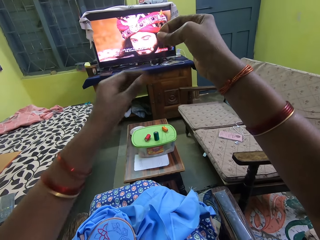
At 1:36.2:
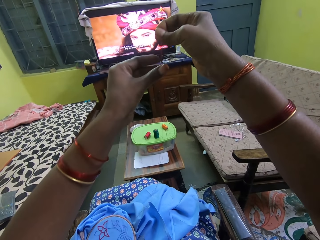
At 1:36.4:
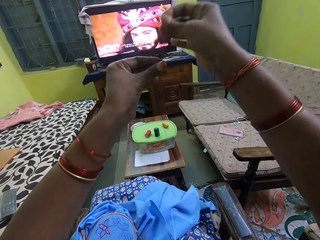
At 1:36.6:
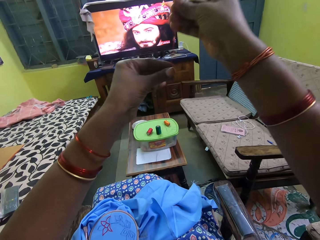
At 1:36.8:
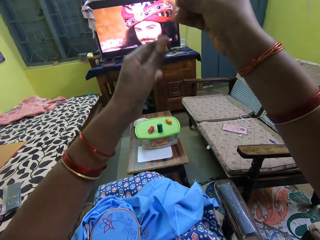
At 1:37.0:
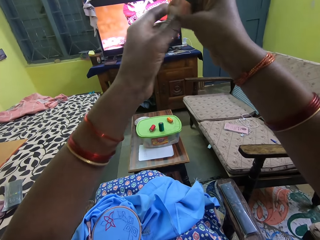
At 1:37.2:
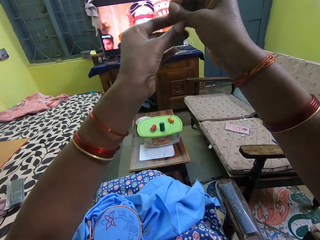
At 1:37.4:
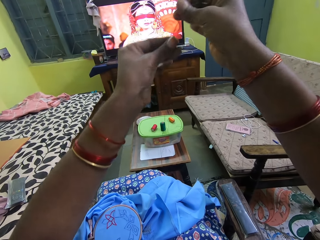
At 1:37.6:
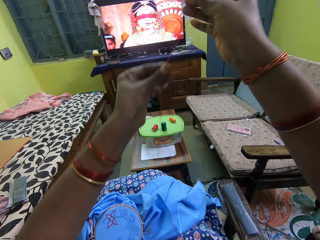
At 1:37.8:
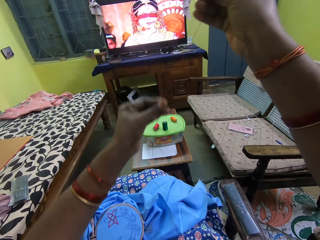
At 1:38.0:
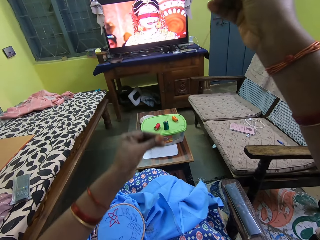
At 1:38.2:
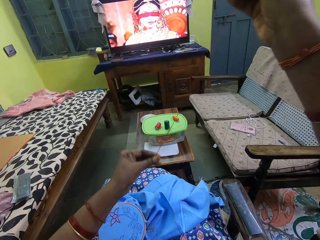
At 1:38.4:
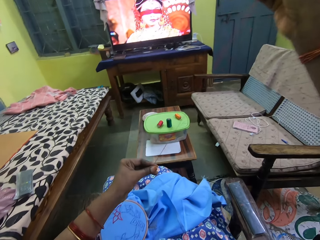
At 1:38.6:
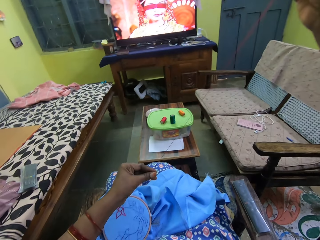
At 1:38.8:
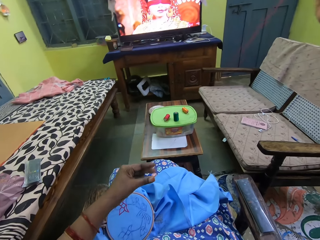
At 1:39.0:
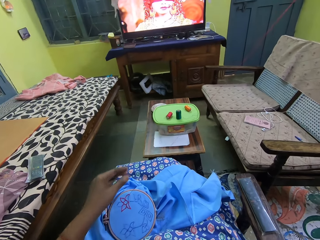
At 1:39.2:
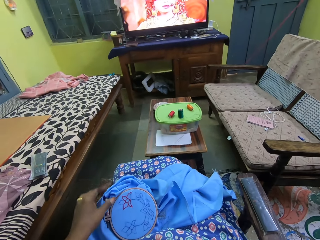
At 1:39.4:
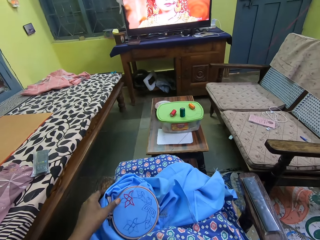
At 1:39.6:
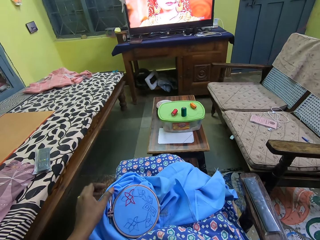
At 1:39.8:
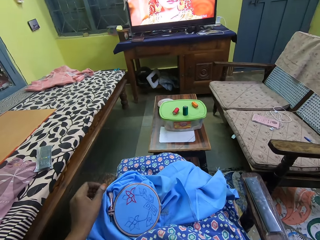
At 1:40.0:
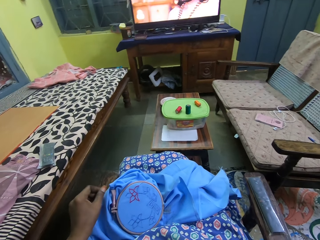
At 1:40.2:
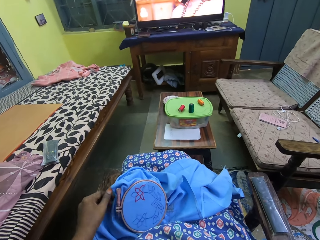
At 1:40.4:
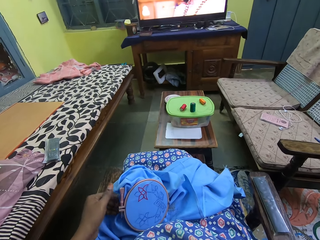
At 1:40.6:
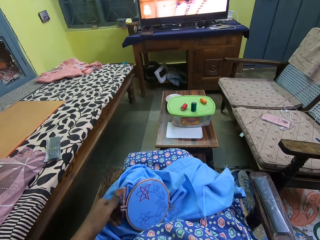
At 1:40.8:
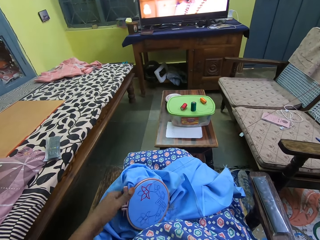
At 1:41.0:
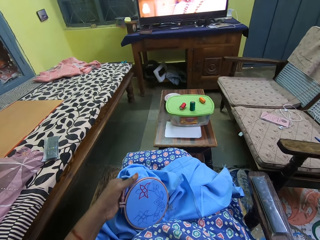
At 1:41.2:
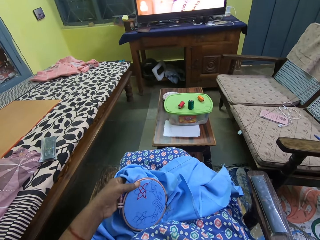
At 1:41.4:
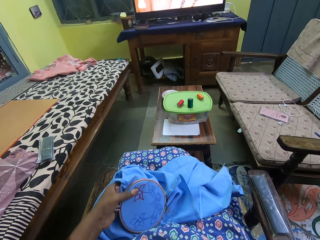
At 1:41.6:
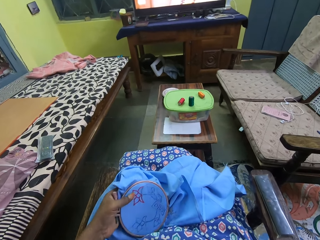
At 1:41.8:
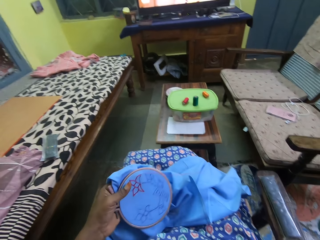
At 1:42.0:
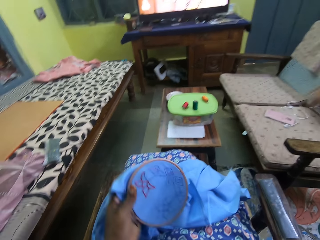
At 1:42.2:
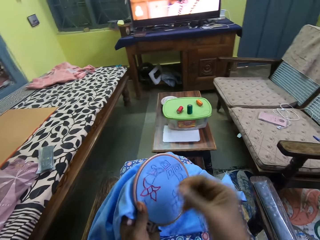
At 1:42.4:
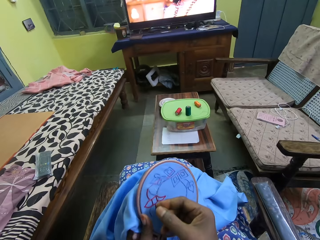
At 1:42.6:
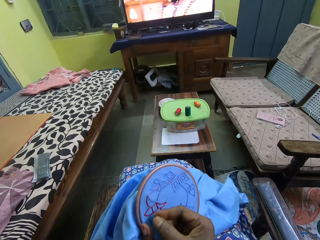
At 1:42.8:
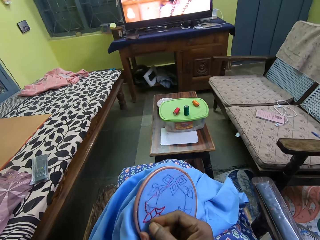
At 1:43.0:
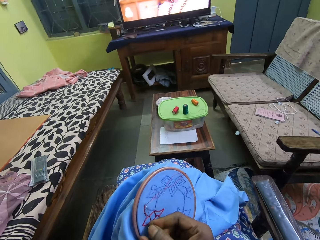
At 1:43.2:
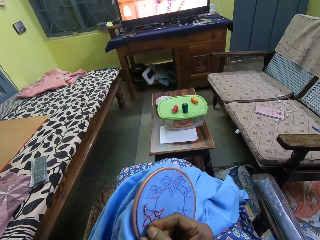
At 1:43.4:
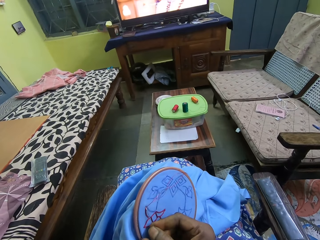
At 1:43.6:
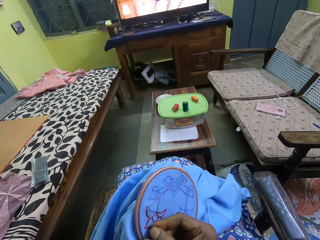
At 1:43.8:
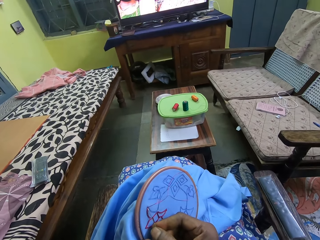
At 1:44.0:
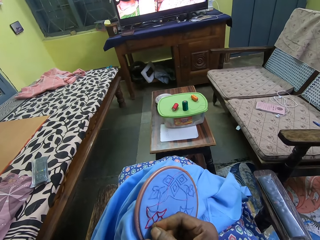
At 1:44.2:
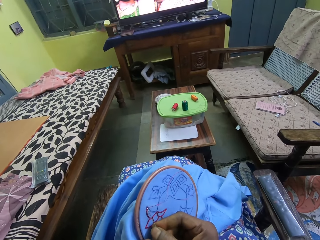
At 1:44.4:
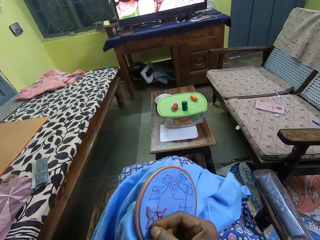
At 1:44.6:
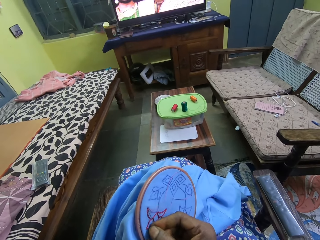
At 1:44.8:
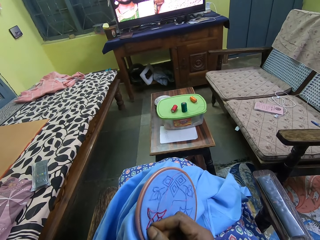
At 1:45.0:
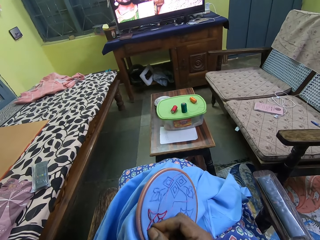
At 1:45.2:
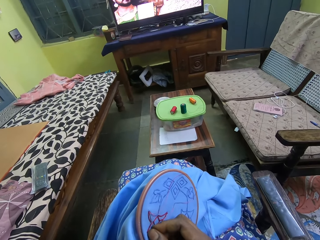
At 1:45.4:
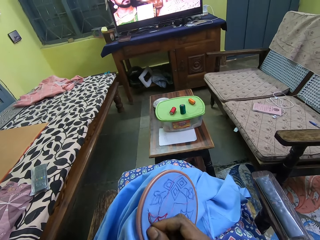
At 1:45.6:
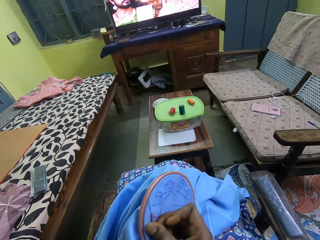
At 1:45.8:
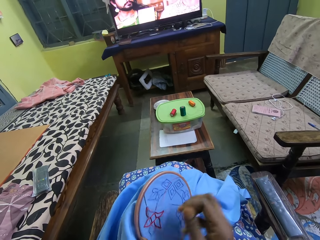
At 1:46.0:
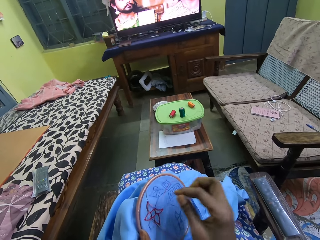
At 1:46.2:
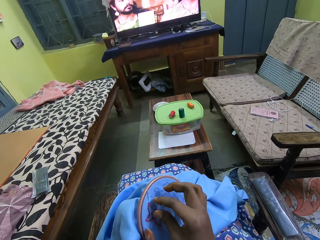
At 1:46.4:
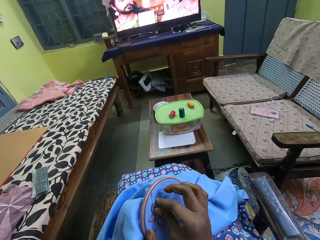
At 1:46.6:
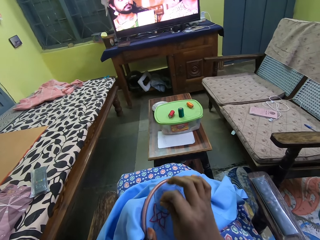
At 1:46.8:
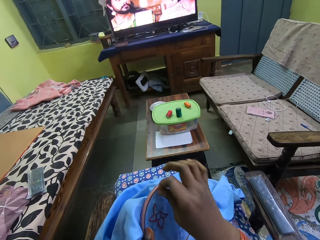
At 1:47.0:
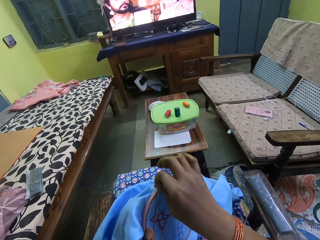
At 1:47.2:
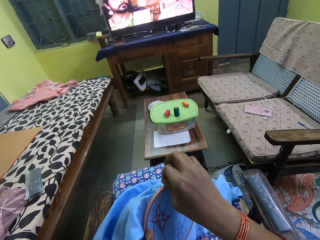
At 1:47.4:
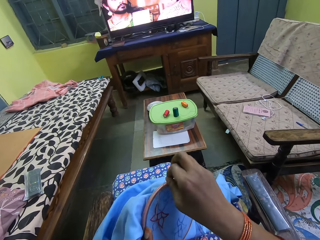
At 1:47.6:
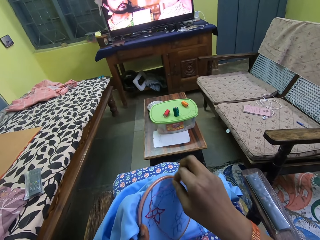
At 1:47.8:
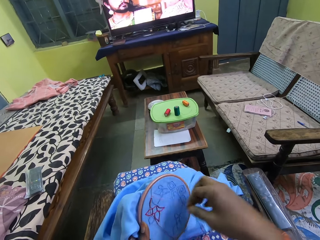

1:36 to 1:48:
The camera wearer holds the thread with her left hand. She pulls the thread with her left hand. She picks the fabric from her lap with her left hand. She embroiders the fabric with the needle and thread in her right hand.

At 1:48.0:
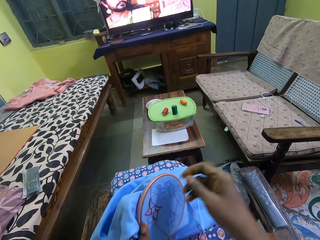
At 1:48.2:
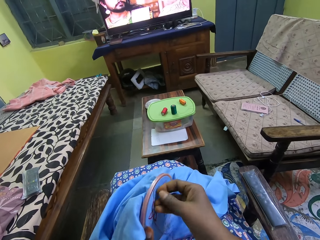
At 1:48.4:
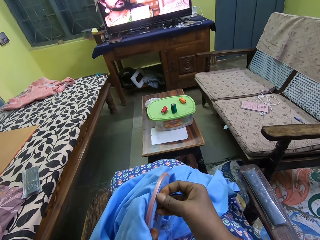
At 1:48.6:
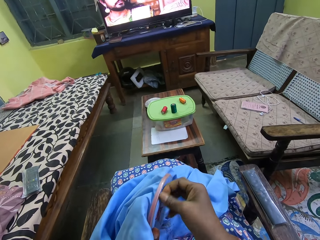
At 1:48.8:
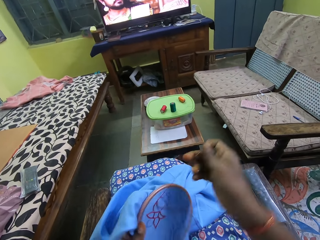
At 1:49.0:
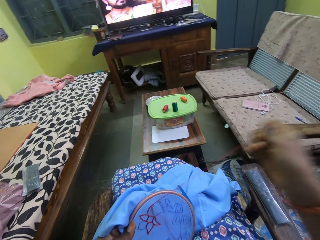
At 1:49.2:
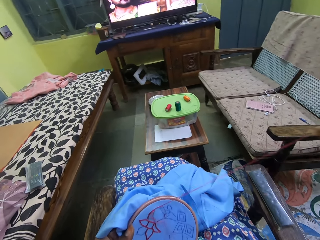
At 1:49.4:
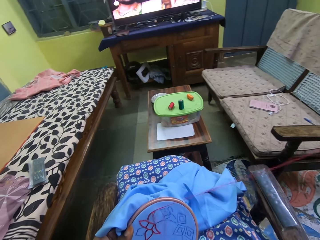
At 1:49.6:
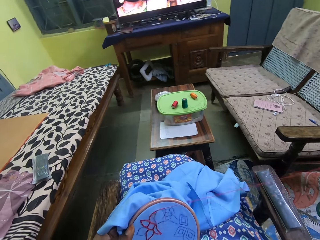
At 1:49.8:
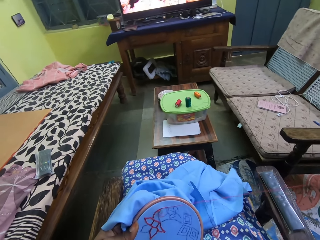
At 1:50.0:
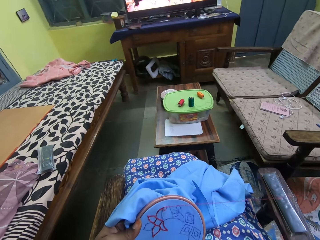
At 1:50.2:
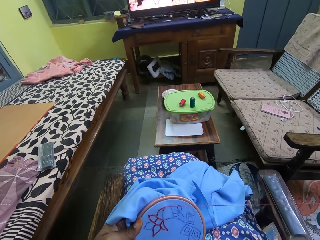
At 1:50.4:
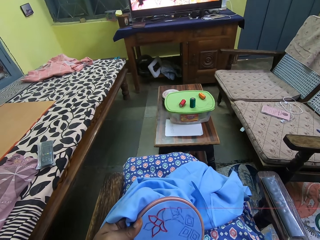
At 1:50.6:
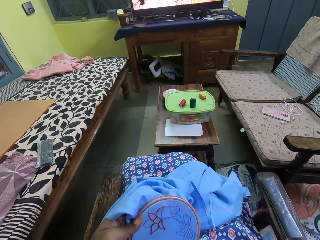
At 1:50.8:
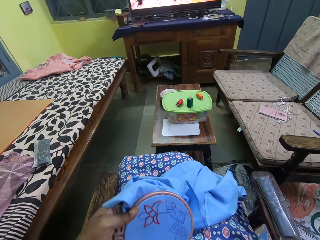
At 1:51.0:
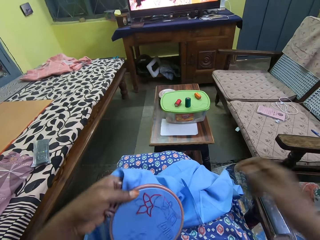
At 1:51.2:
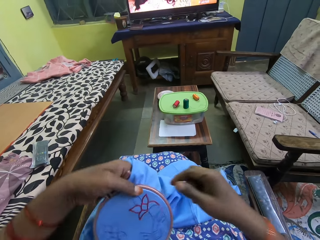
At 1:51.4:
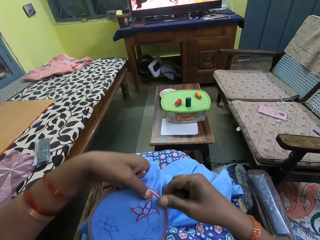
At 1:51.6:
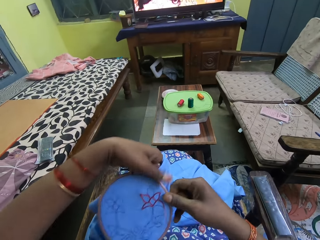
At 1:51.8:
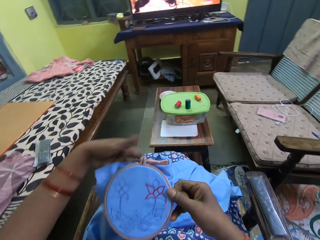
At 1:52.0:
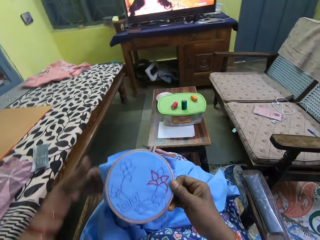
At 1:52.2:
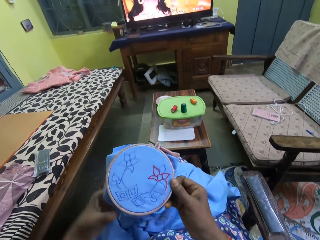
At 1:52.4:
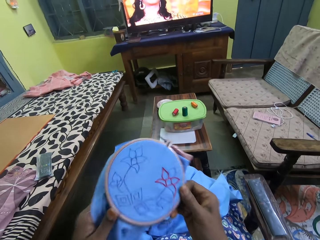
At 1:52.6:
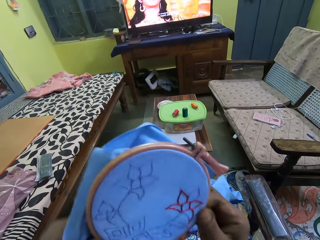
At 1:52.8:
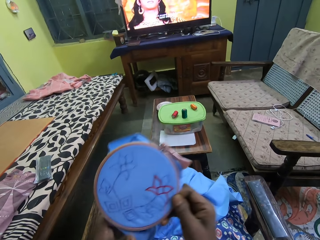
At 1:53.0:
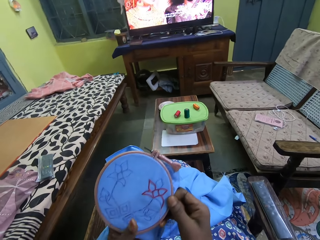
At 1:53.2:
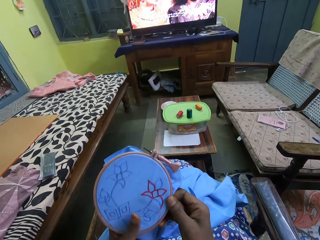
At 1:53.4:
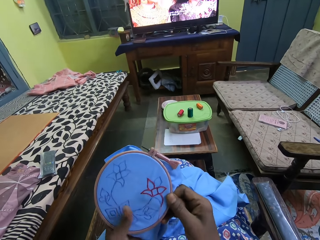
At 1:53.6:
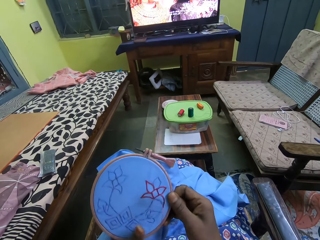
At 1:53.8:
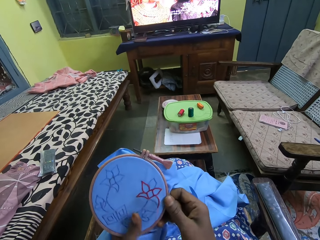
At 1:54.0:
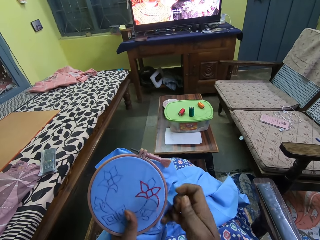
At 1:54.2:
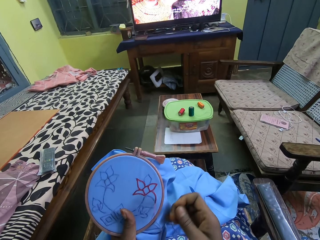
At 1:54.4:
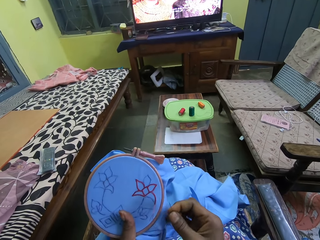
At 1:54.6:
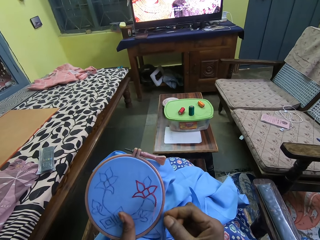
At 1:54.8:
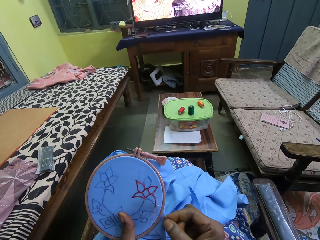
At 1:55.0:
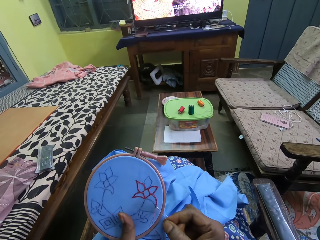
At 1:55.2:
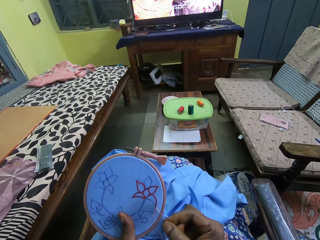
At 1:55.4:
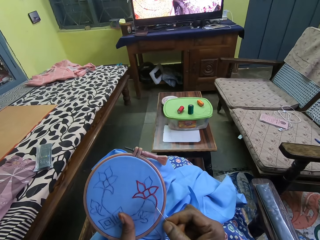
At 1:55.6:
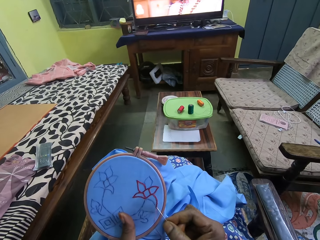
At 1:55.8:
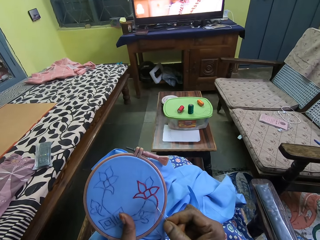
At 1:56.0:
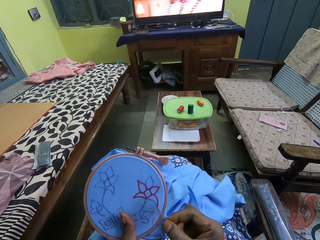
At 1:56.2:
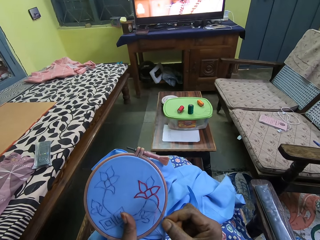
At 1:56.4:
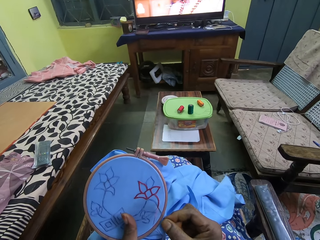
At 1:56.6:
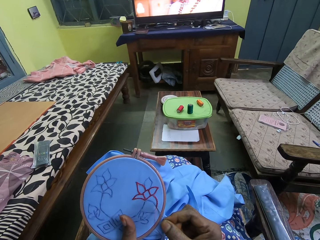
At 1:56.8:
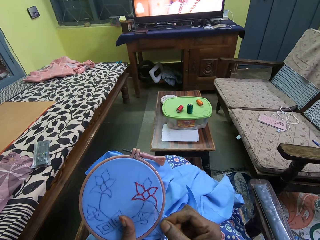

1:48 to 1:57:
The camera wearer transfers the fabric from her left hand to her right hand. She holds the fabric with both hands. She holds the fabric with her left hand. She embroiders the fabric with the needle and thread in her right hand.
